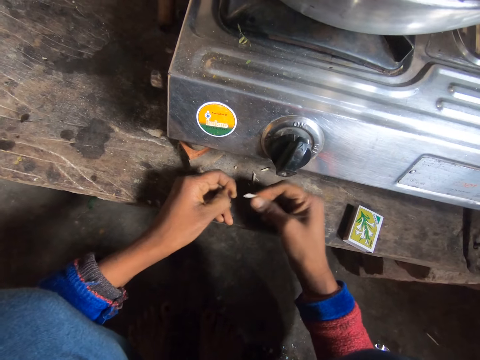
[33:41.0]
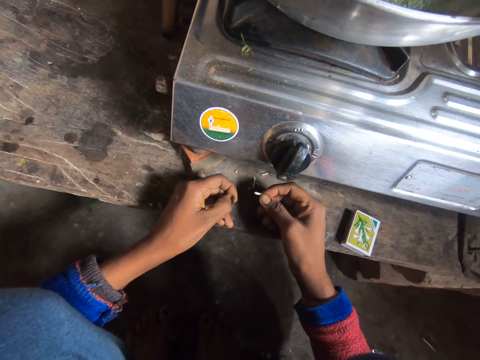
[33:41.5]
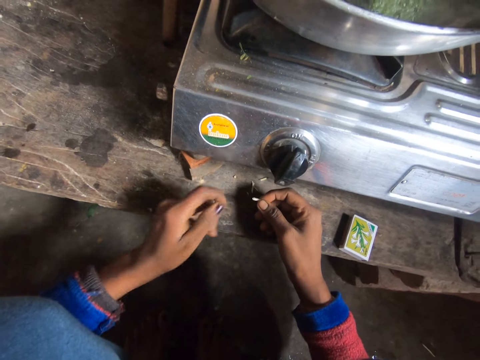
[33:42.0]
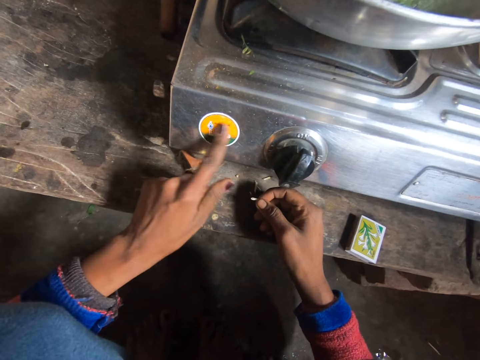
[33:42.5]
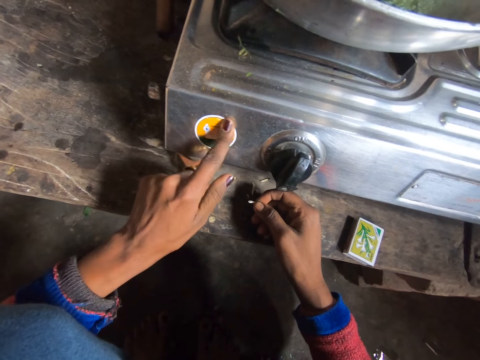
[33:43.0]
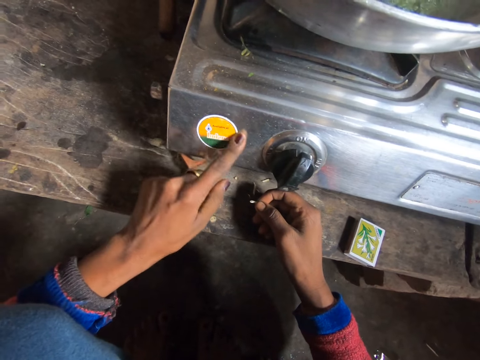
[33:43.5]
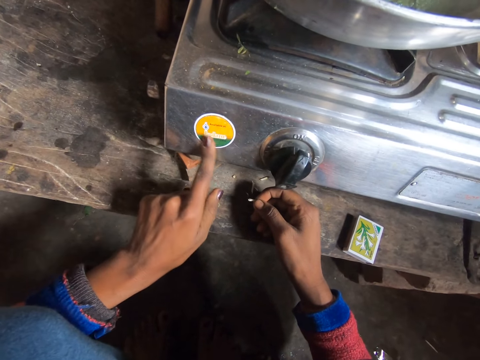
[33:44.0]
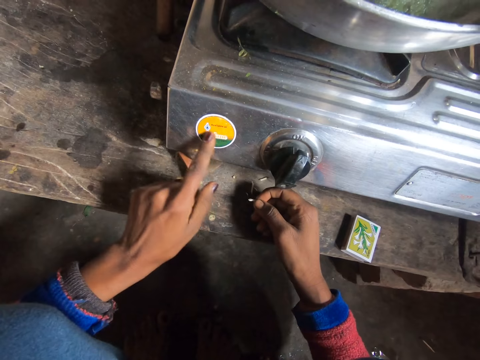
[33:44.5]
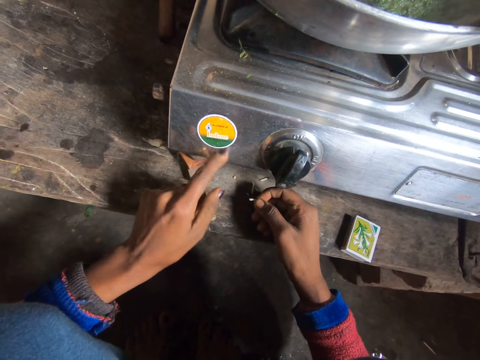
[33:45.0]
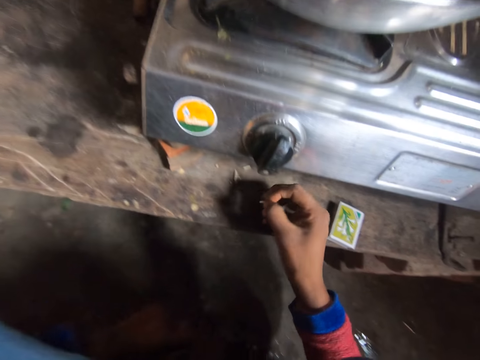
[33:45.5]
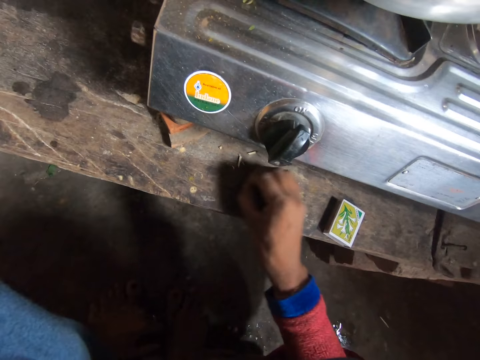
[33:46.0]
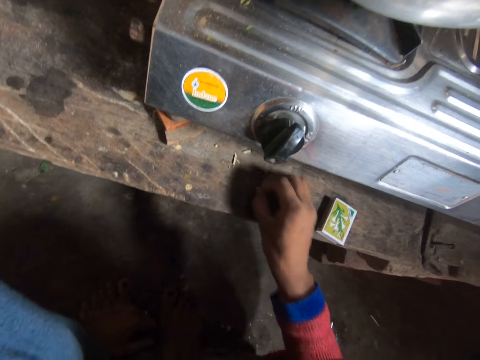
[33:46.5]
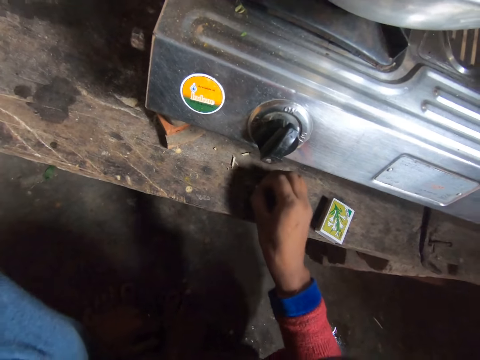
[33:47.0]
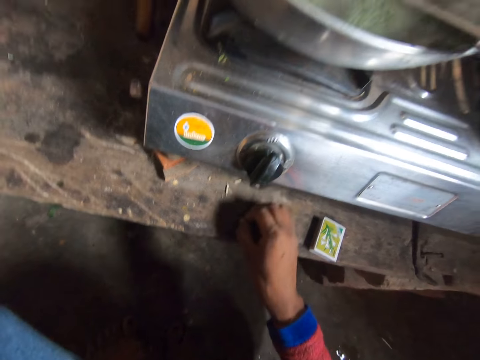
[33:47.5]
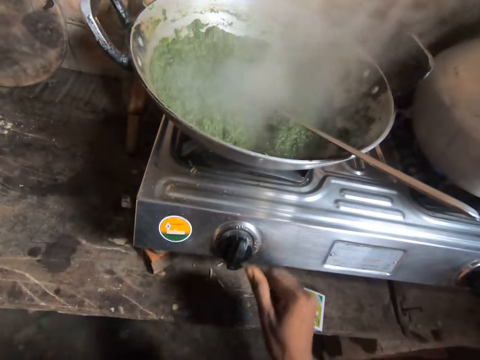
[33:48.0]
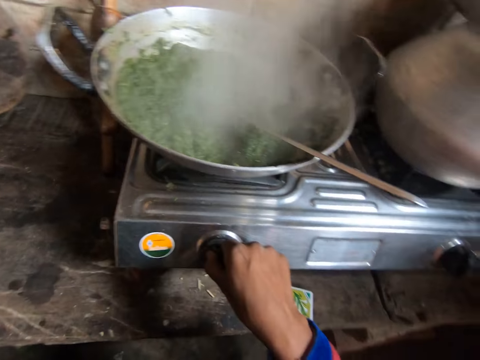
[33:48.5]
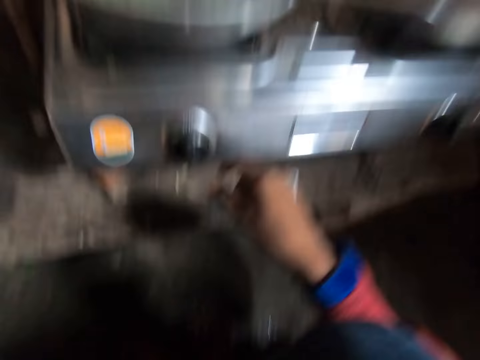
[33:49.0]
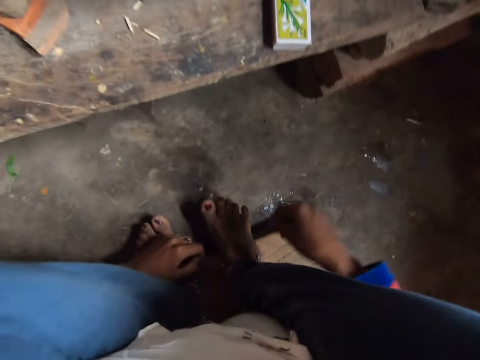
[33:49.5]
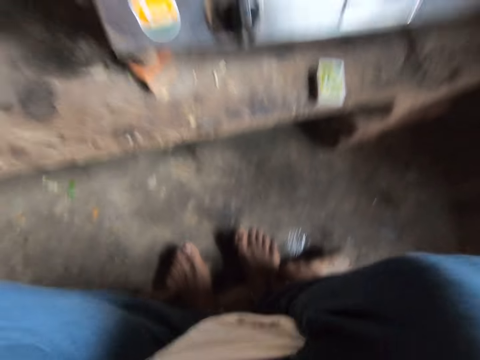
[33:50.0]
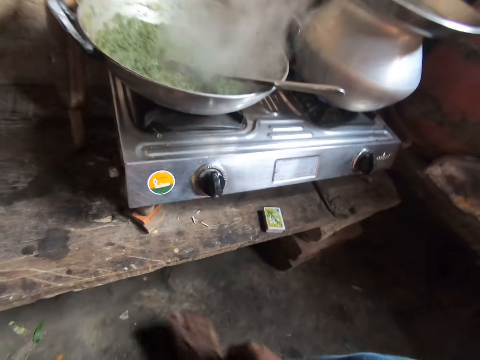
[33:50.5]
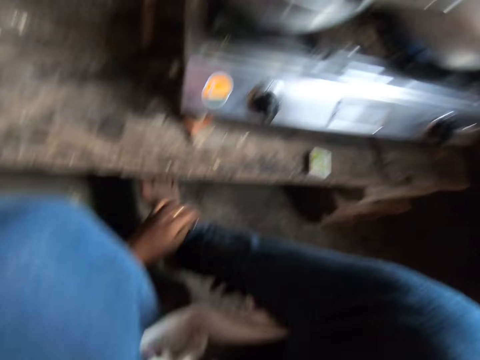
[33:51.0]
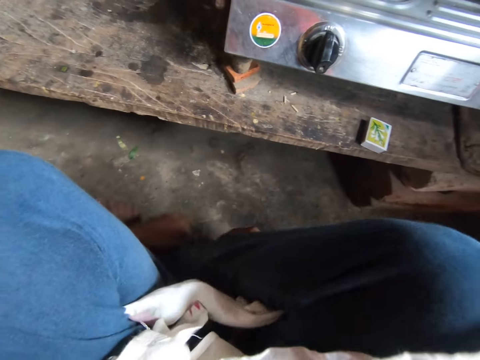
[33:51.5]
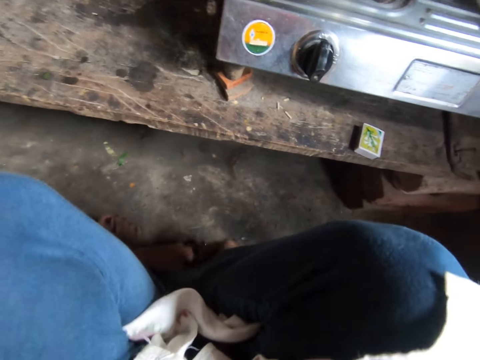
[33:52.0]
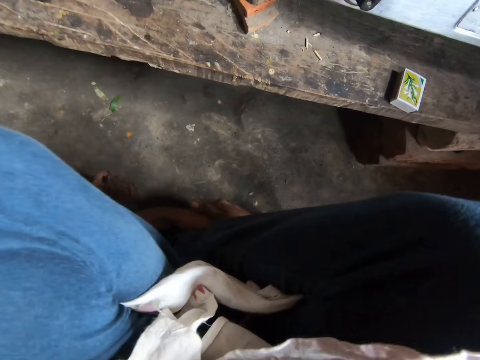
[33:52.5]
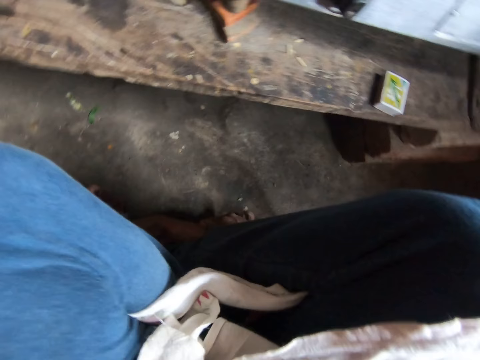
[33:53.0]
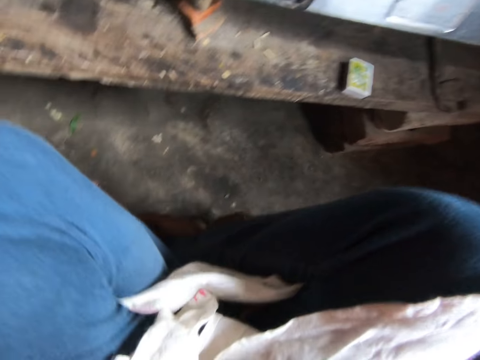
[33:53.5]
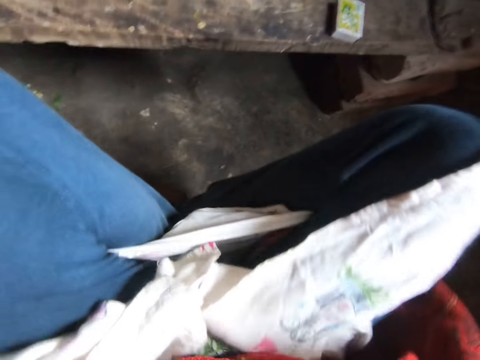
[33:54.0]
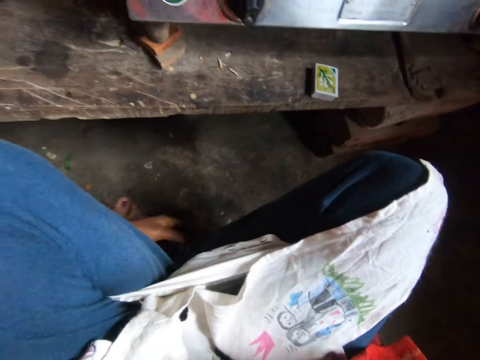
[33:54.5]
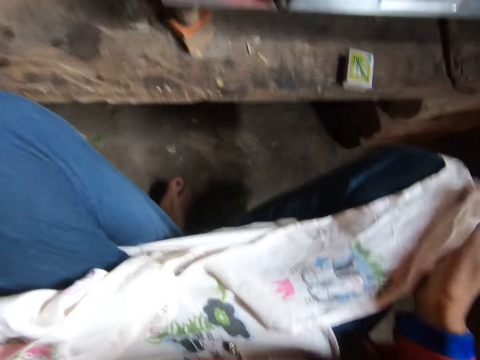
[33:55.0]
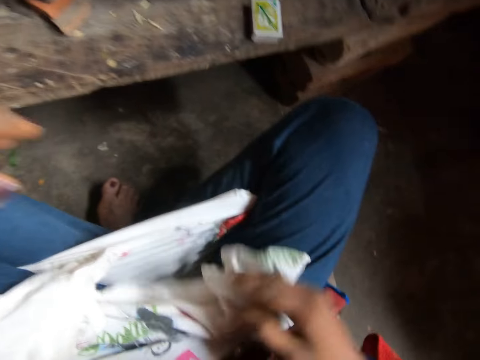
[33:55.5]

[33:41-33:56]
The camera wearer touches the gas burner with the left finger. She throws a piece of matchstick. She rubs the gas cooker. She plays with the stick. She scratches wood with the piece of matchstick. She turns the gas knob with the right hand. She holds the legs. She crosses her leg.

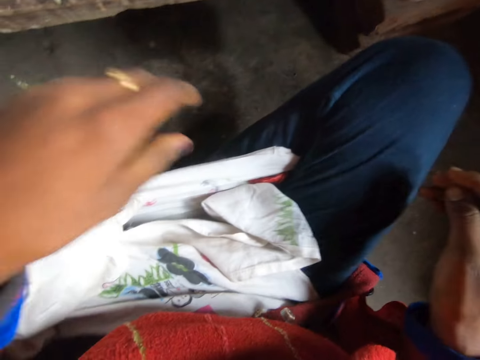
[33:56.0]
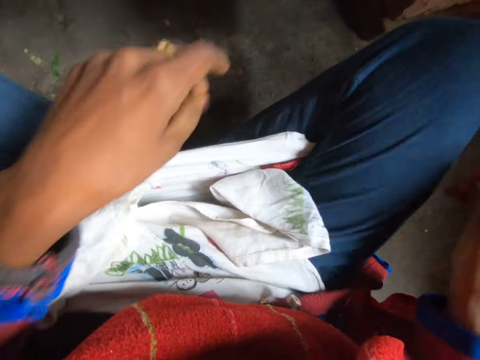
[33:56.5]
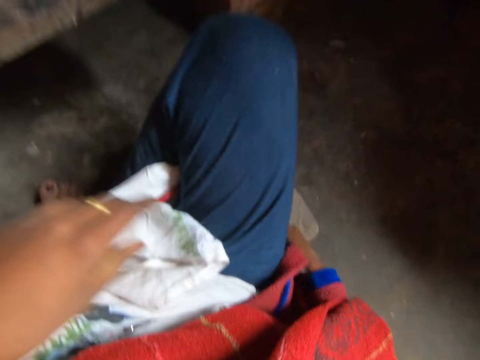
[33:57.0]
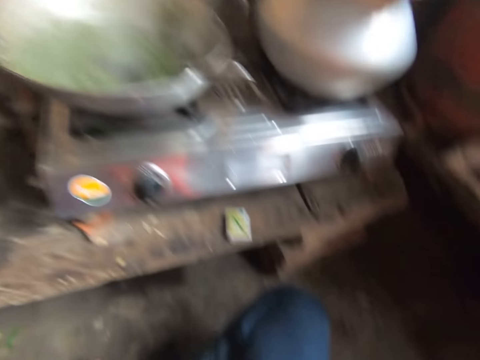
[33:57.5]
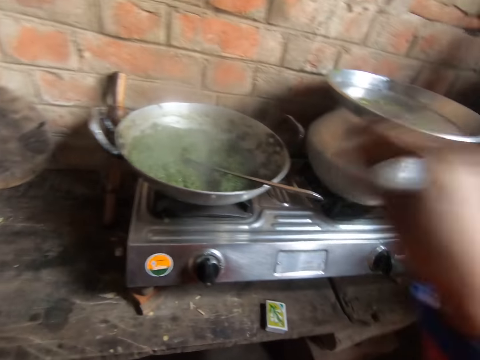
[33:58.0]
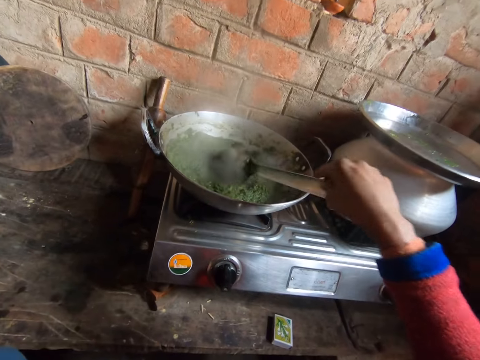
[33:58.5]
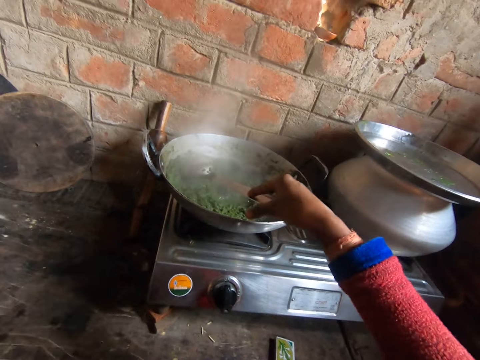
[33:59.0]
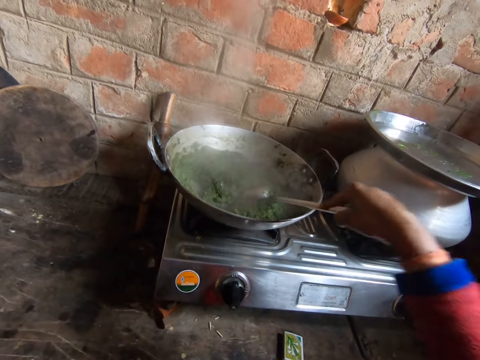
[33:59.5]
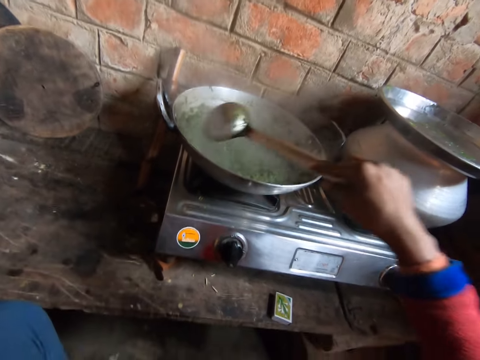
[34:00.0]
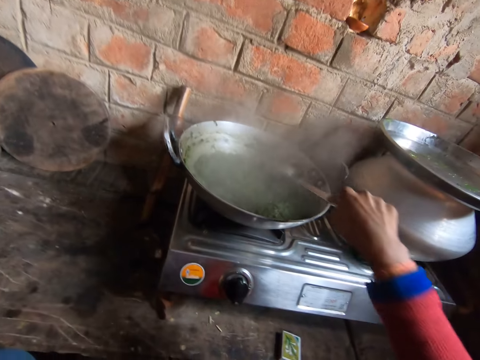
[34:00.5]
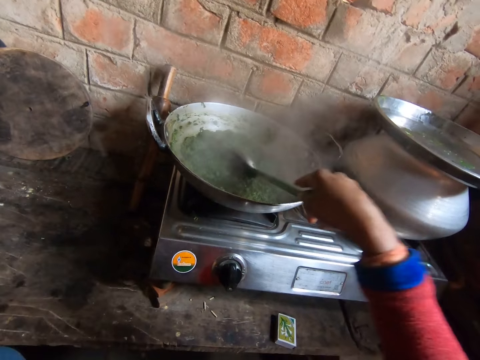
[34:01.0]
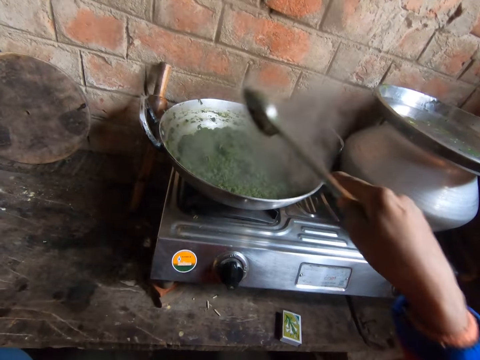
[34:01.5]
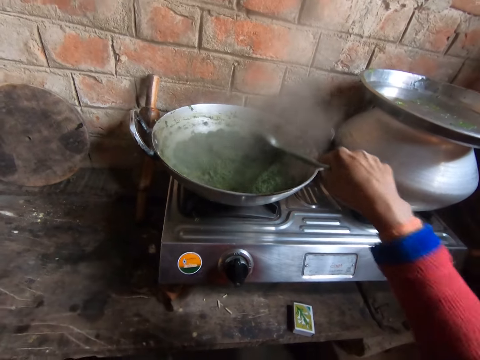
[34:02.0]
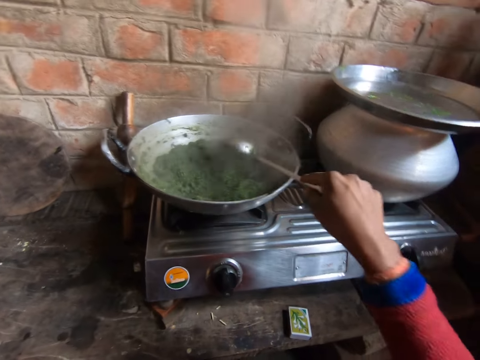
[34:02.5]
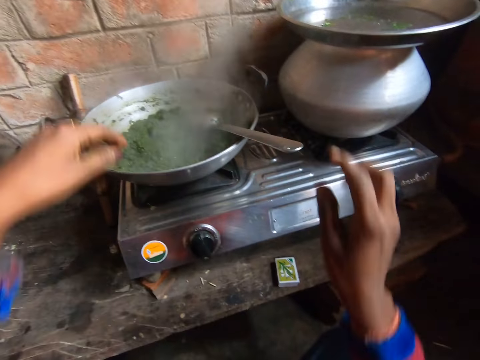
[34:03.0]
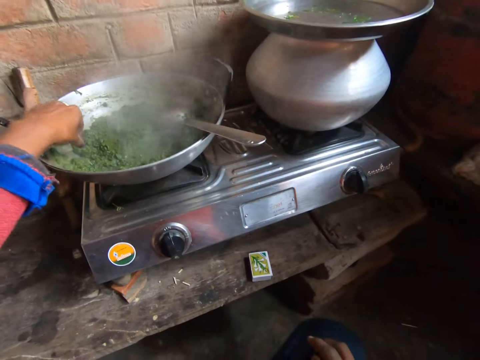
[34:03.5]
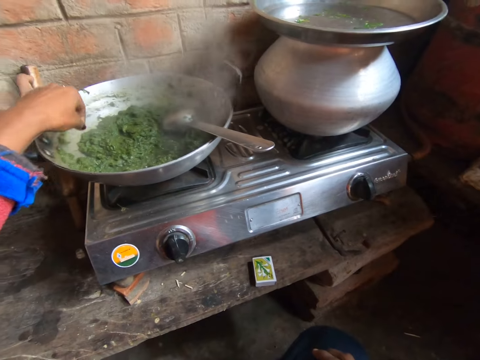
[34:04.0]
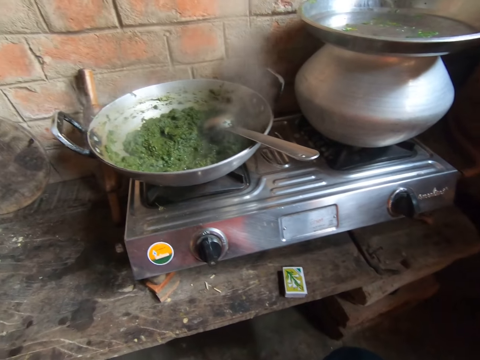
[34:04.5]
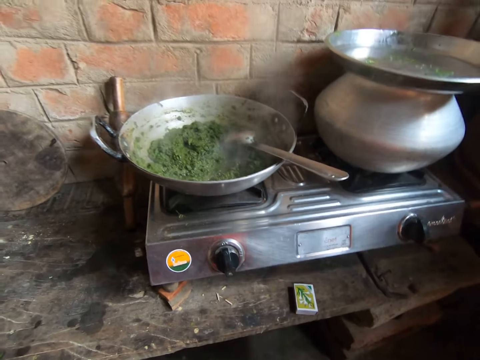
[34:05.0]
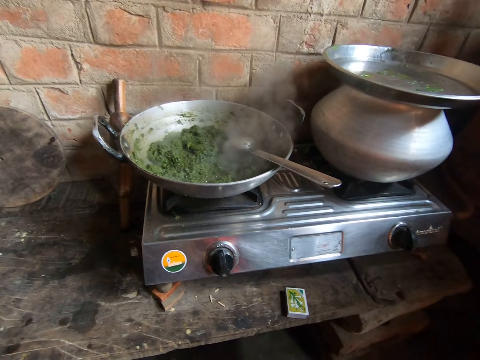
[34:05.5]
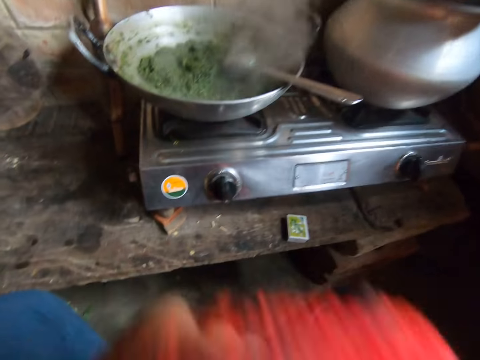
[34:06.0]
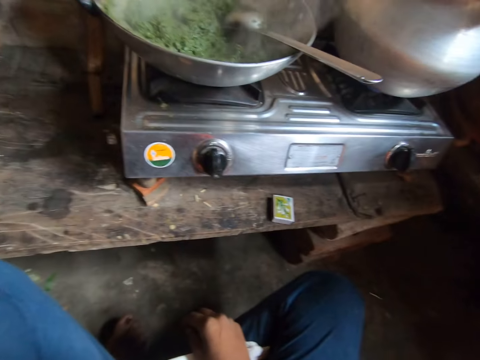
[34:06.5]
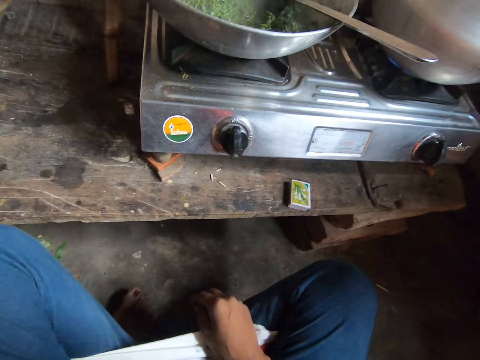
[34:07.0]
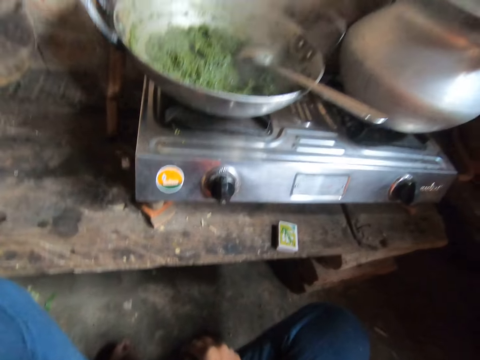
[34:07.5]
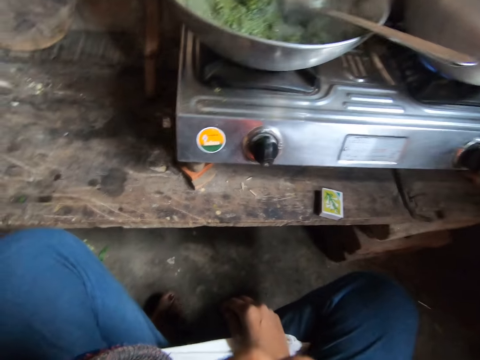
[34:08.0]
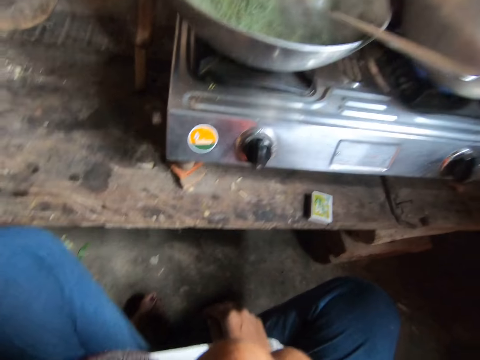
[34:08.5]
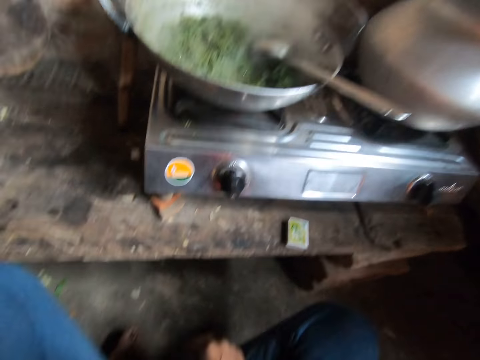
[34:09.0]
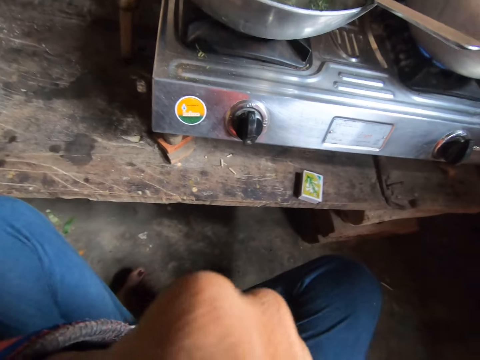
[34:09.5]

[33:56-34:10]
The camera wearer stirs the vegetable in the pot with a big spoon in the right hand. She holds the ladle spoon. She drops the spoon on the pot with the right hand. She takes out dirt from the pot of vegetables with the left hand. She touches the food, and stops touching the food. She blows her nose into her scarf on her neck.
